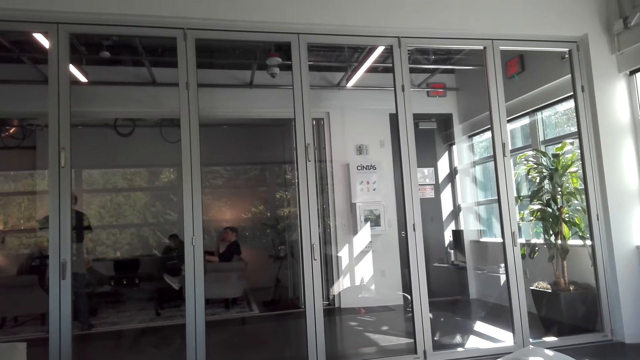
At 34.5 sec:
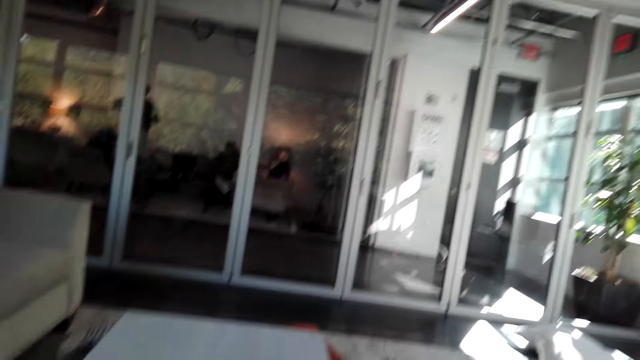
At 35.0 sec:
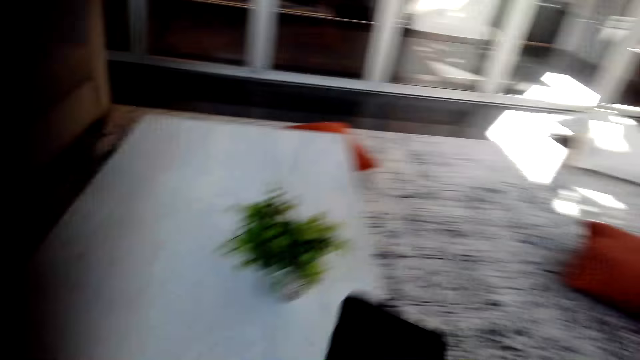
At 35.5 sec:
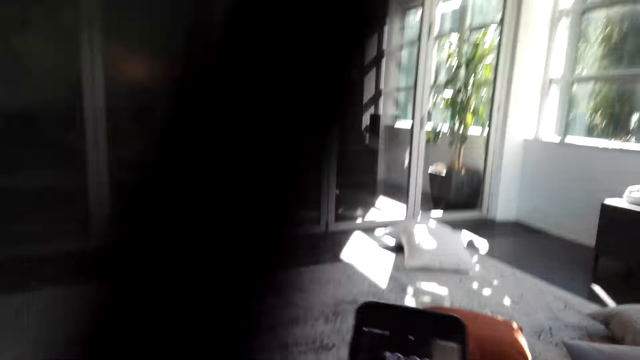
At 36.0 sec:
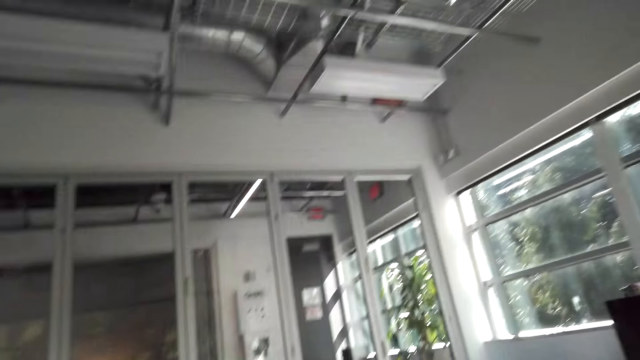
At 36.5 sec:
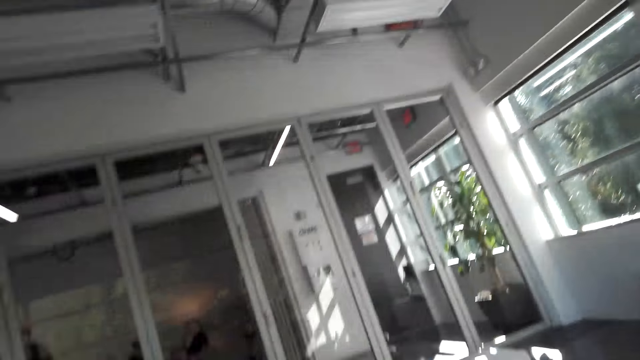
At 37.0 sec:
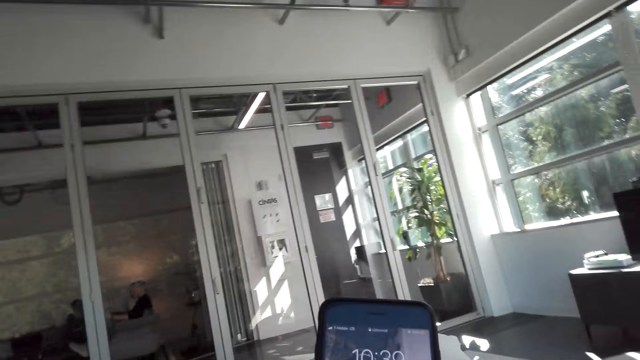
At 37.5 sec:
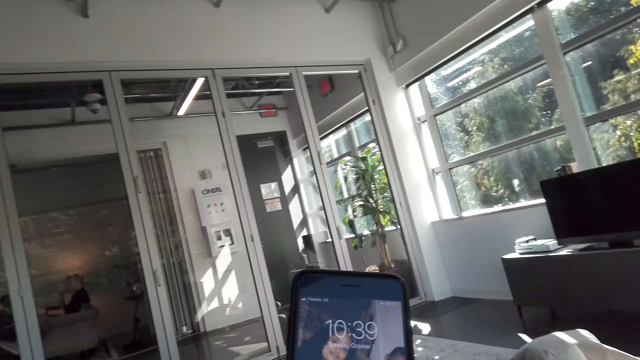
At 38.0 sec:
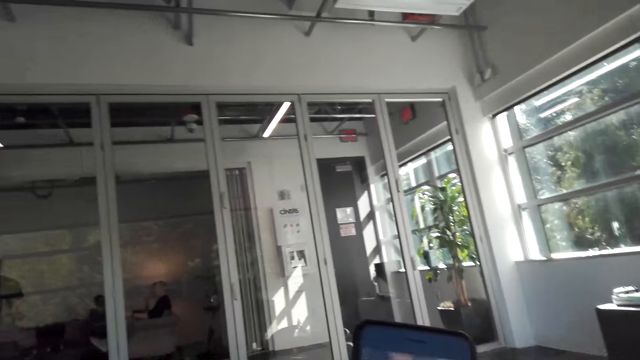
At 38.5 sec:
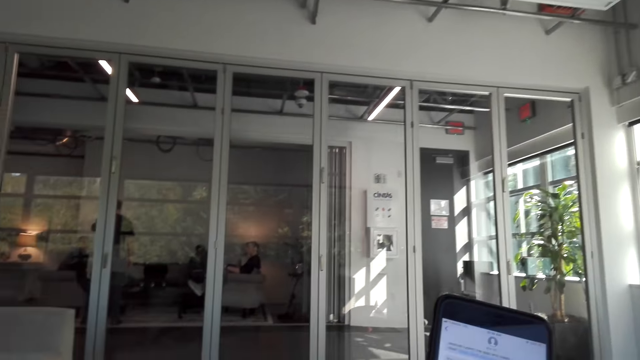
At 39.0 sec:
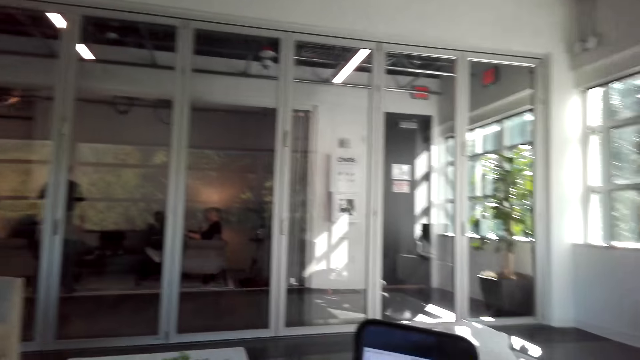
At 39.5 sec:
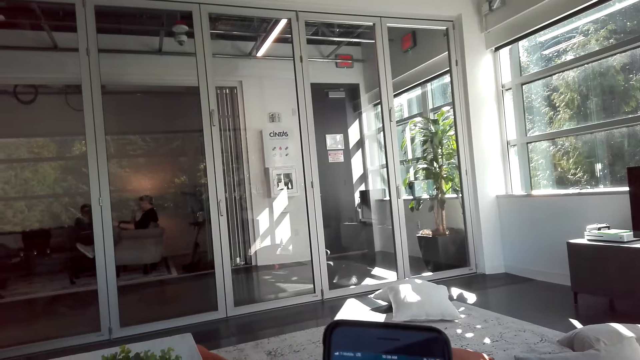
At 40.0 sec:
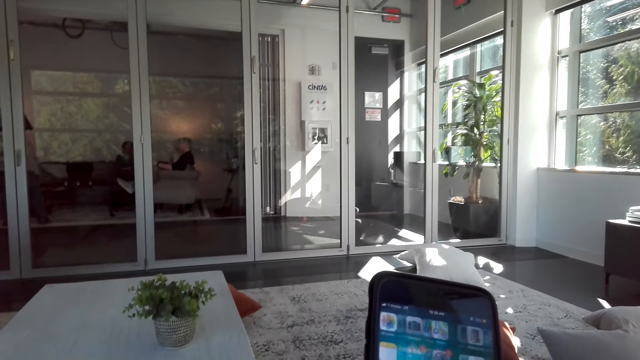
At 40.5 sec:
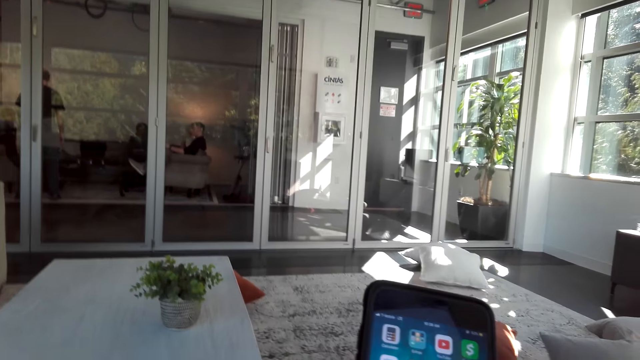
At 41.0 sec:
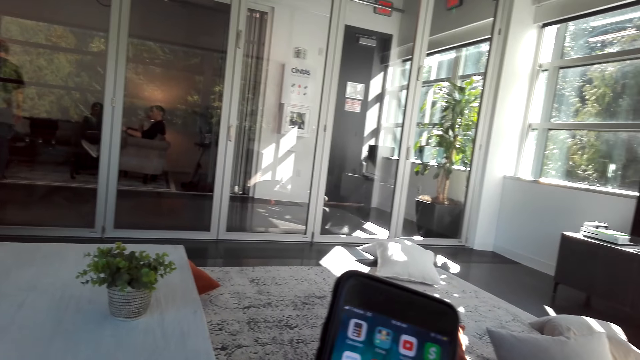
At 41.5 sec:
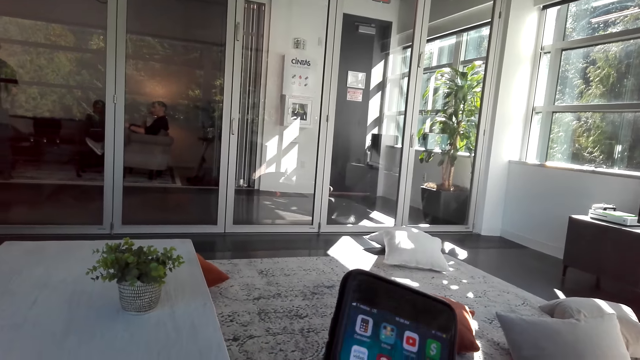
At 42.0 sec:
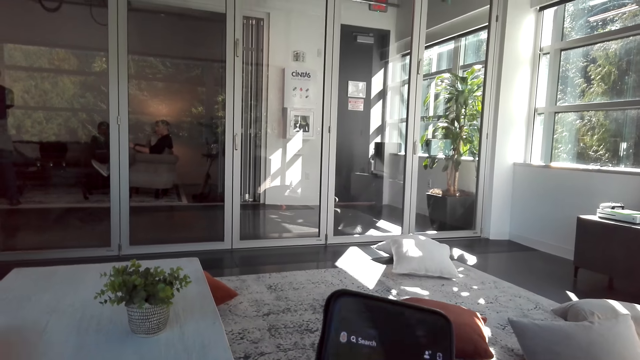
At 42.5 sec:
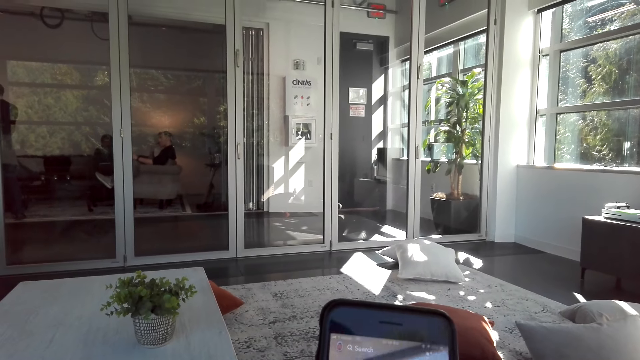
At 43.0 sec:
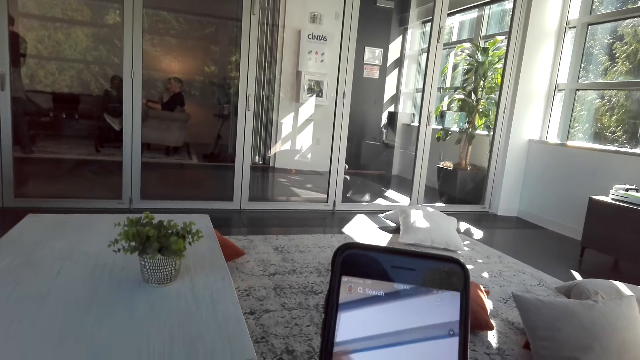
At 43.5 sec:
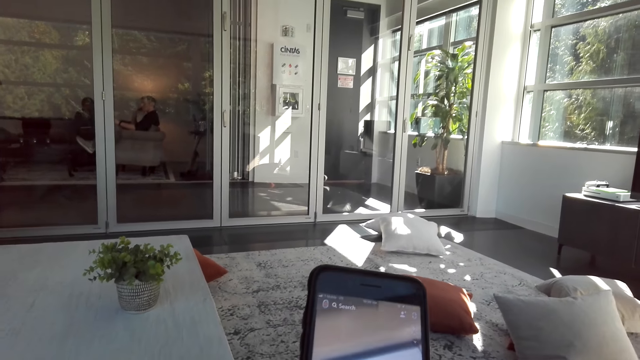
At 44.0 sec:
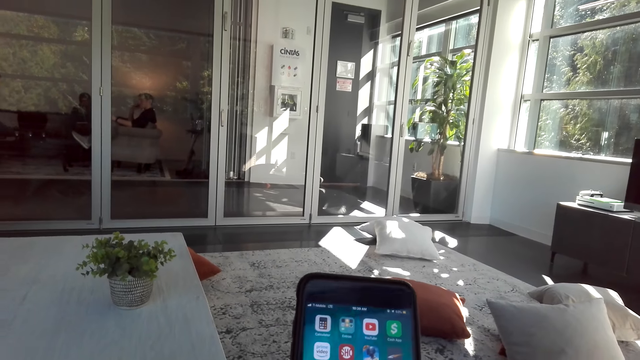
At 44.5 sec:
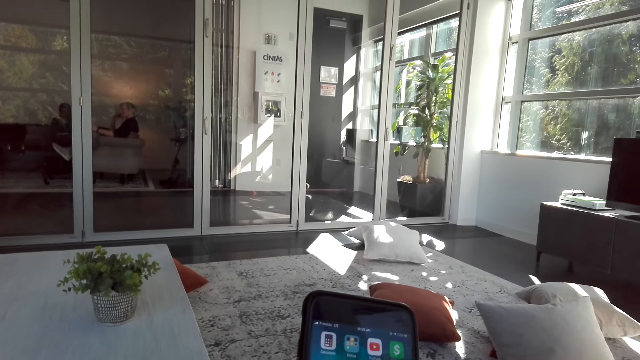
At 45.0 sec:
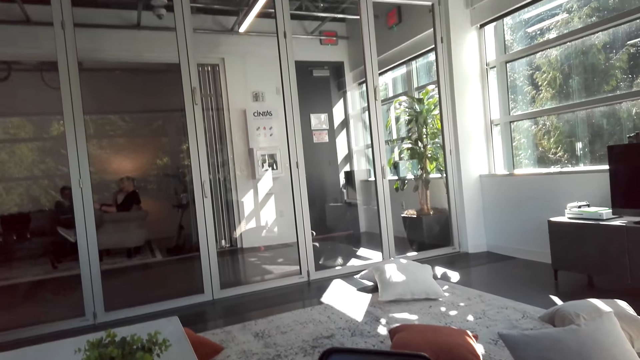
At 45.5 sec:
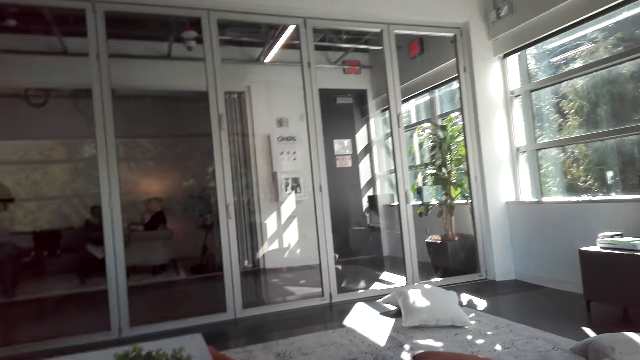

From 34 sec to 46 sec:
The camera wearer holds the phone. They browse the mobile phone. They scroll through the phone.

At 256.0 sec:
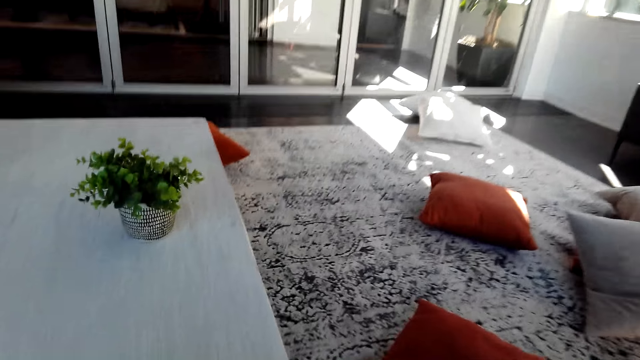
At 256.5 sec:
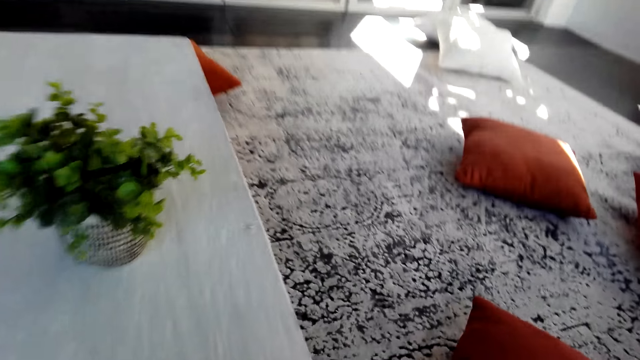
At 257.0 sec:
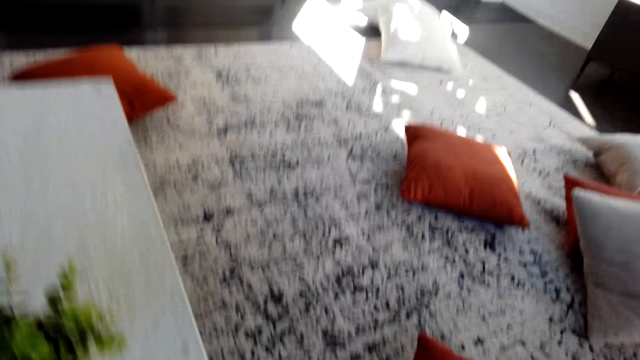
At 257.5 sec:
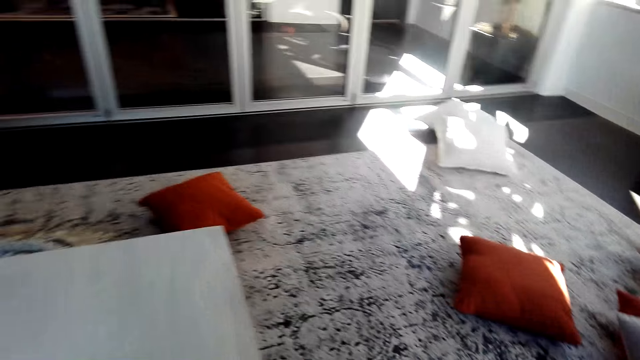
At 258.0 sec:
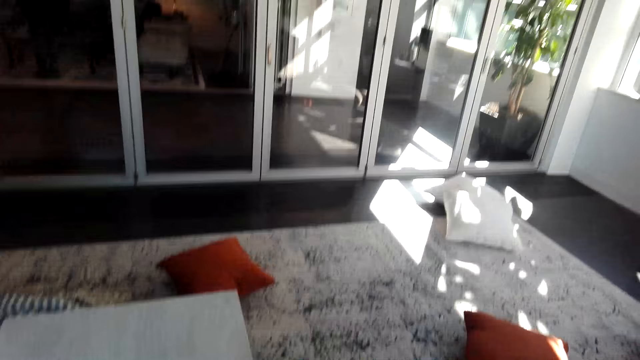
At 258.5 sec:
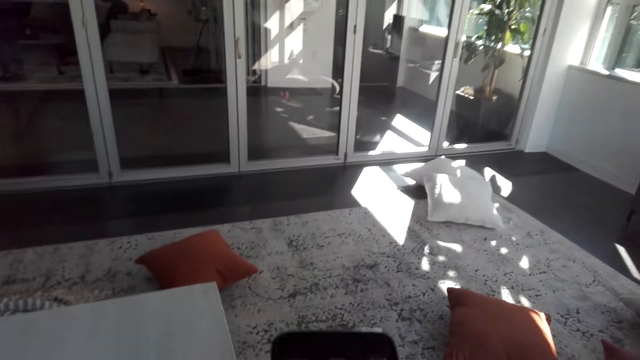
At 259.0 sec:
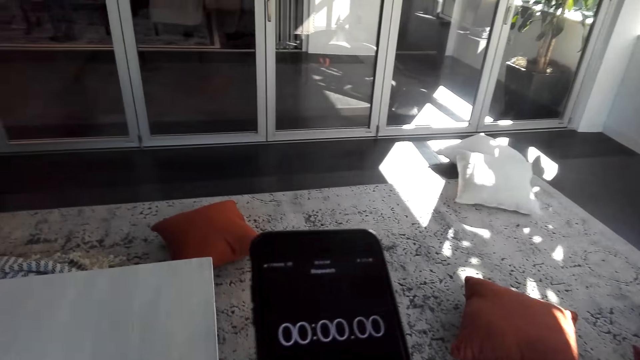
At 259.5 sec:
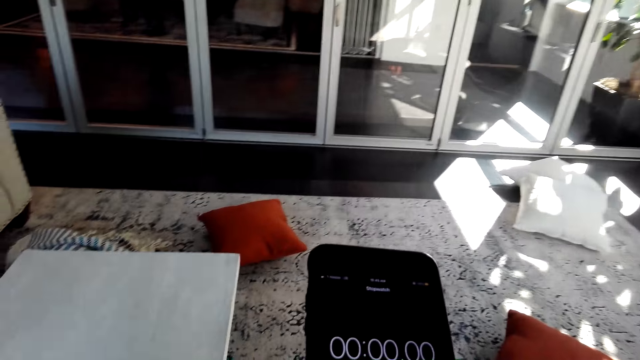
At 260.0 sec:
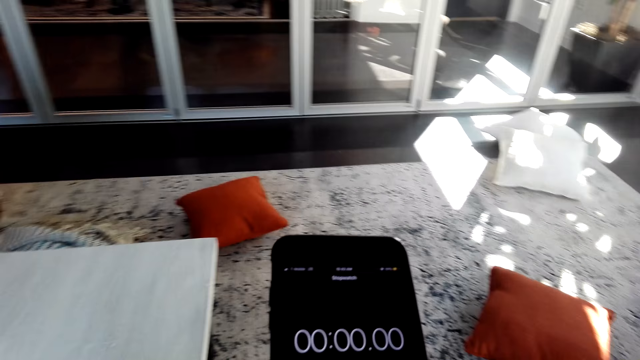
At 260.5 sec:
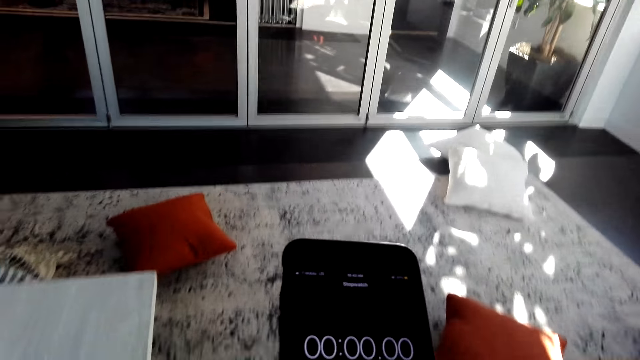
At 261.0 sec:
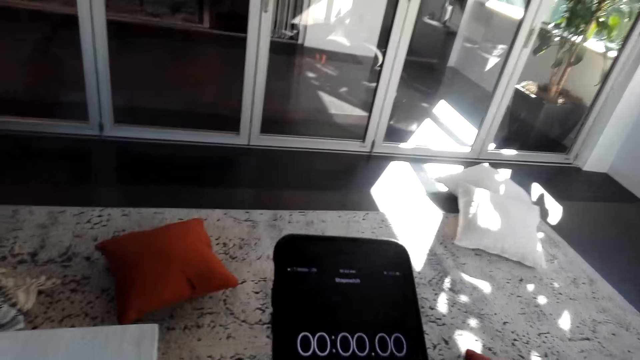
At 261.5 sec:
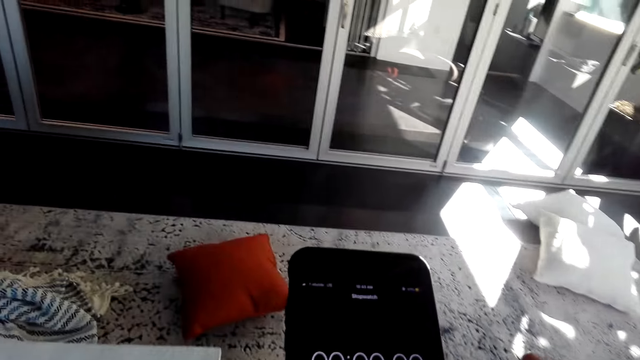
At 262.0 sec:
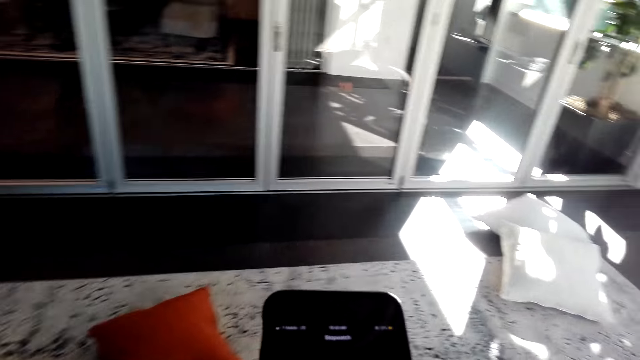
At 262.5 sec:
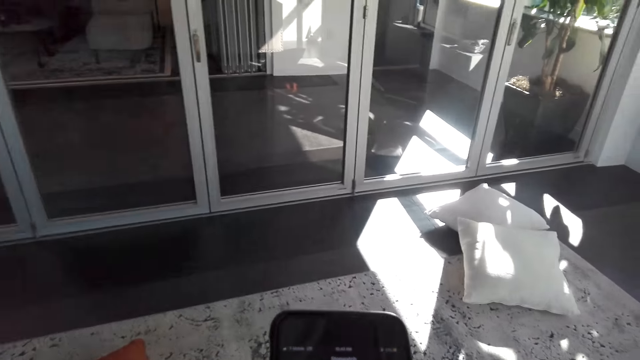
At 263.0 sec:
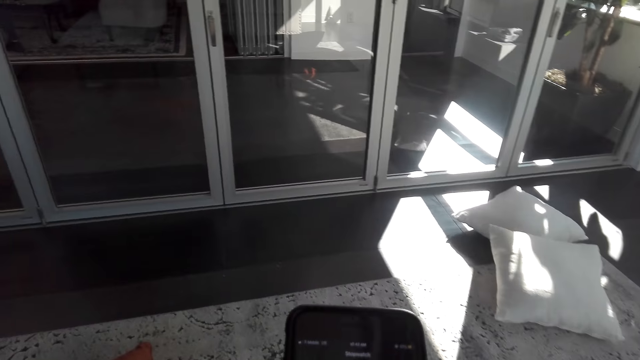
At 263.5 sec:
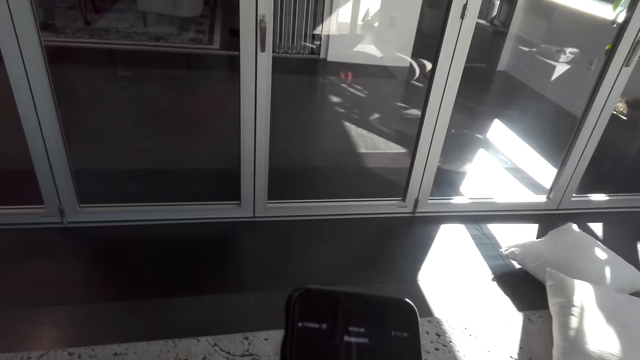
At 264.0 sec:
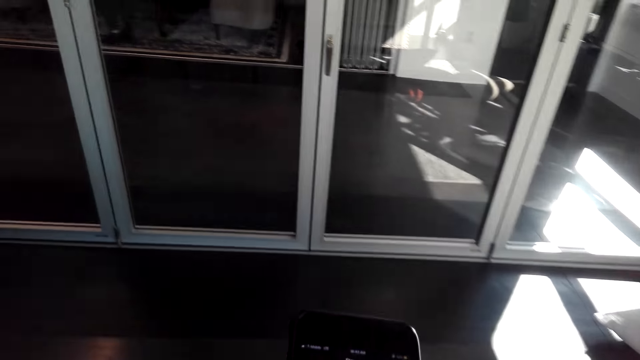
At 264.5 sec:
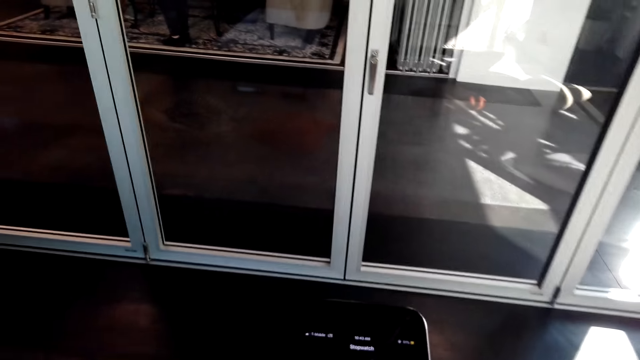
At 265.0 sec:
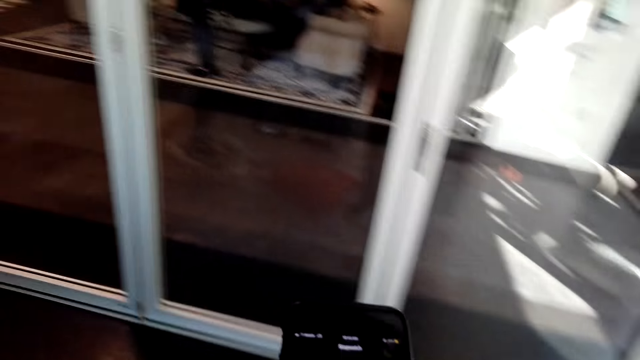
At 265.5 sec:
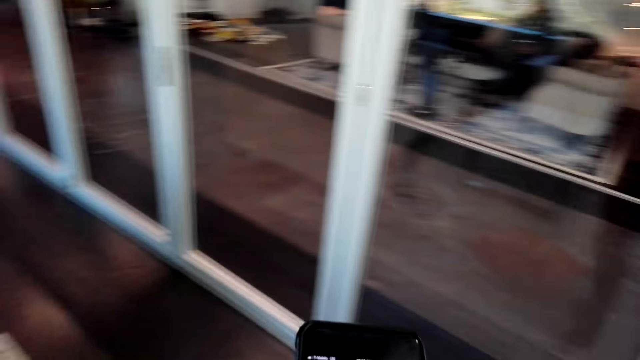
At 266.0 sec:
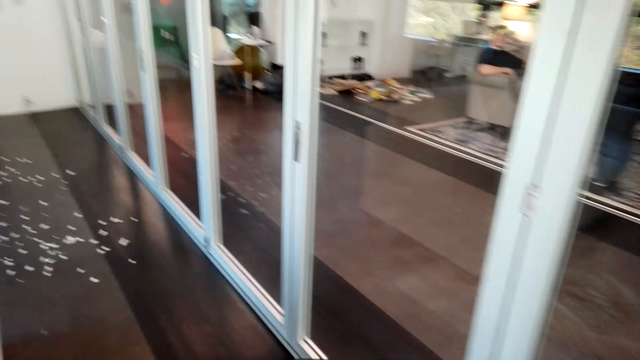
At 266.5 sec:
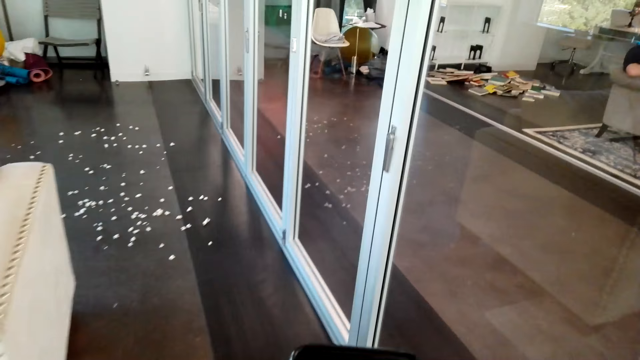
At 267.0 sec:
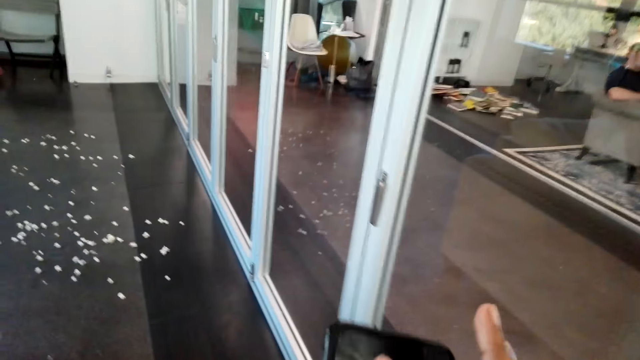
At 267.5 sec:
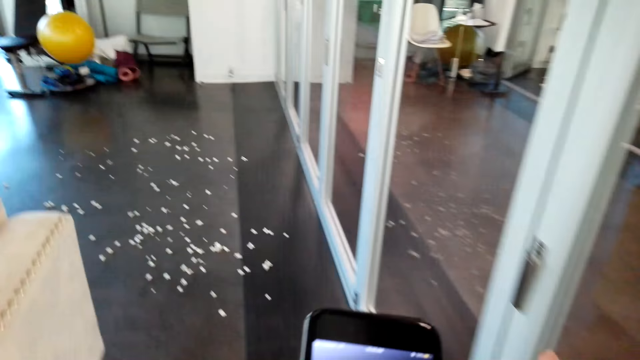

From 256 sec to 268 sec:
The camera wearer moves to the other room. They set a stopwatch on the phone. They walk.
